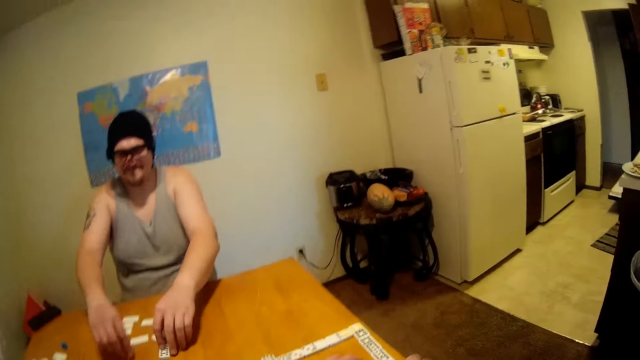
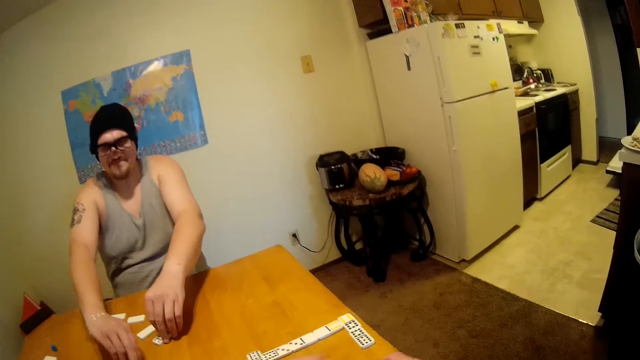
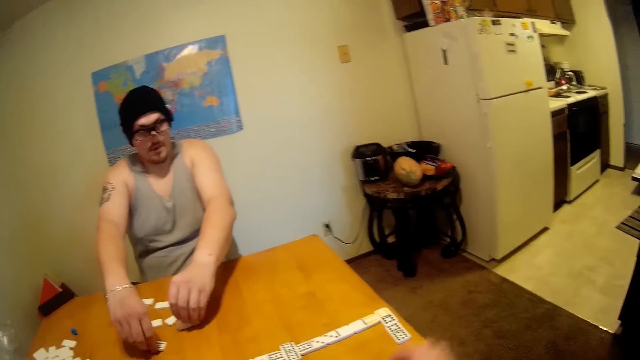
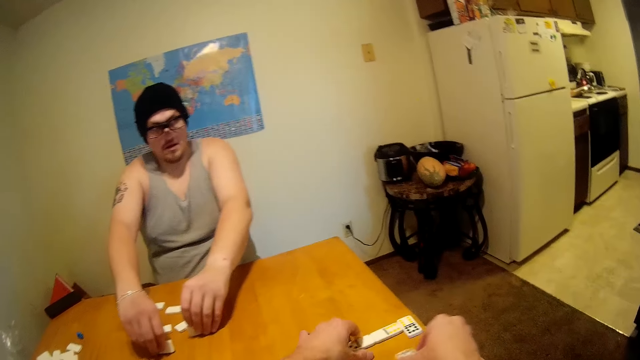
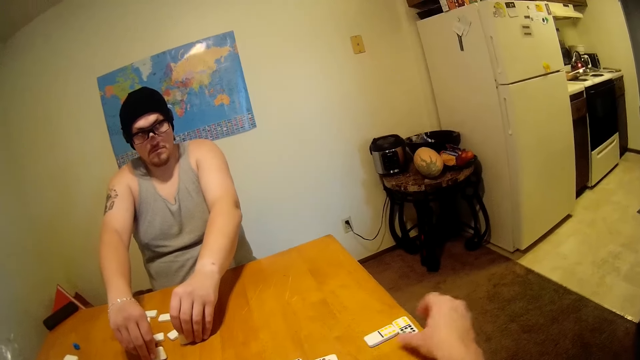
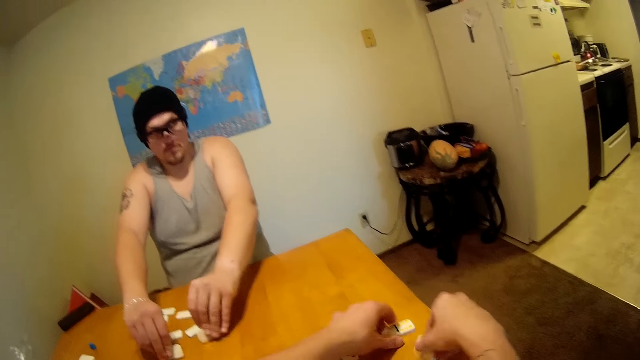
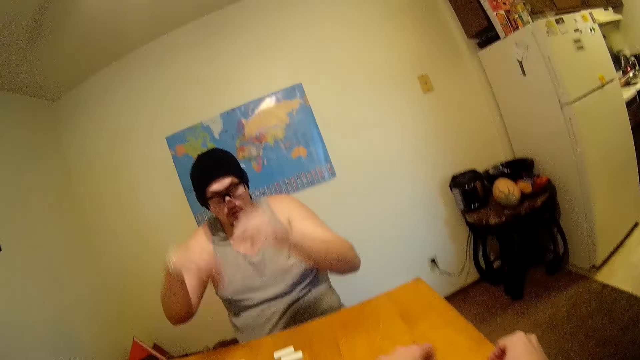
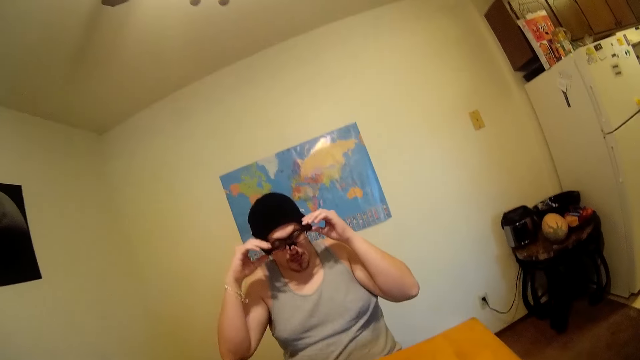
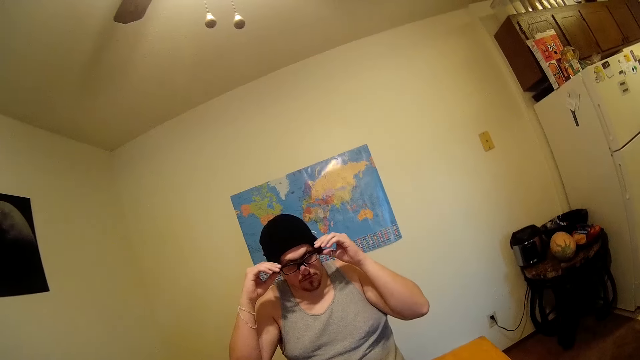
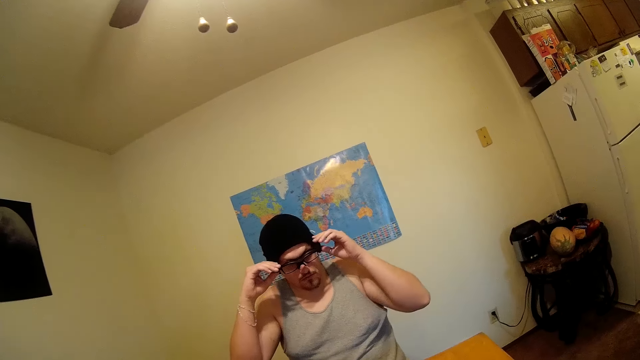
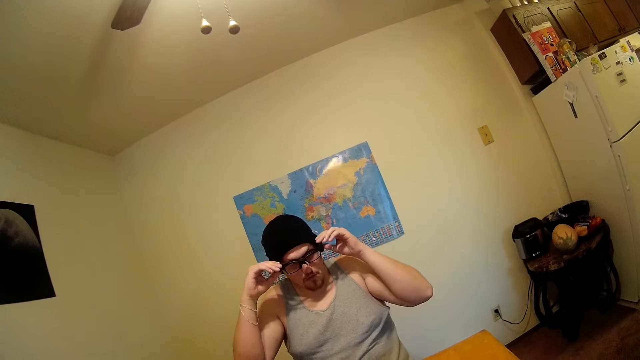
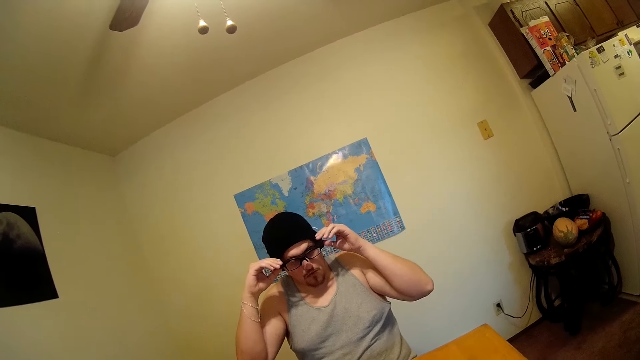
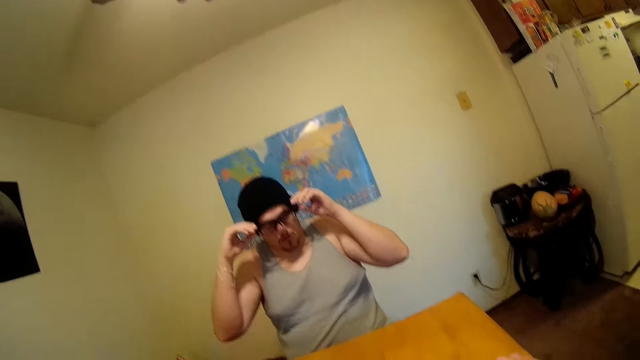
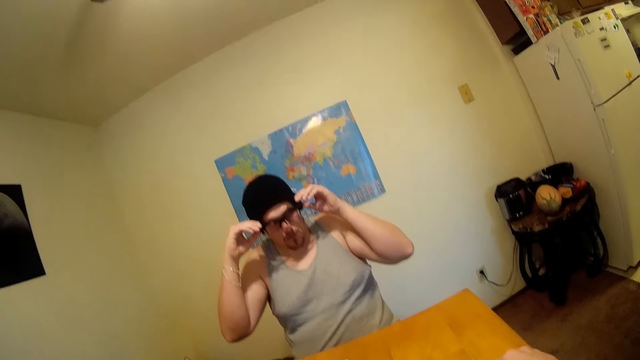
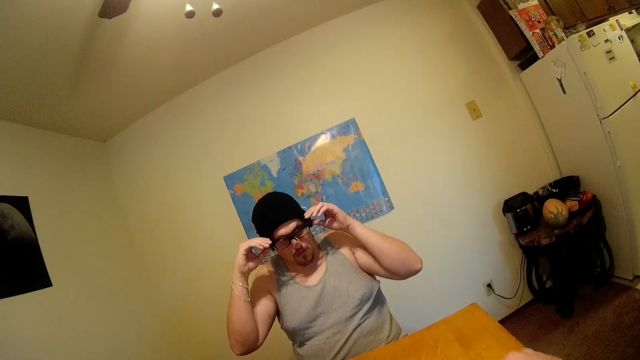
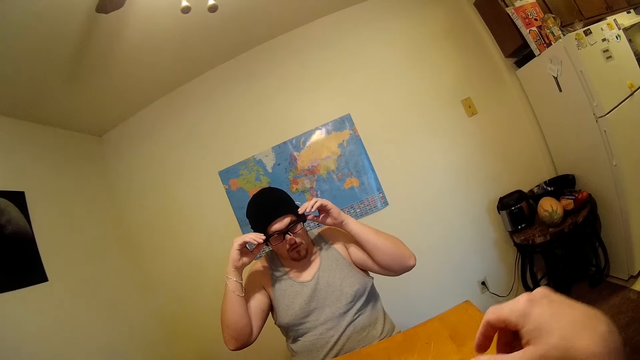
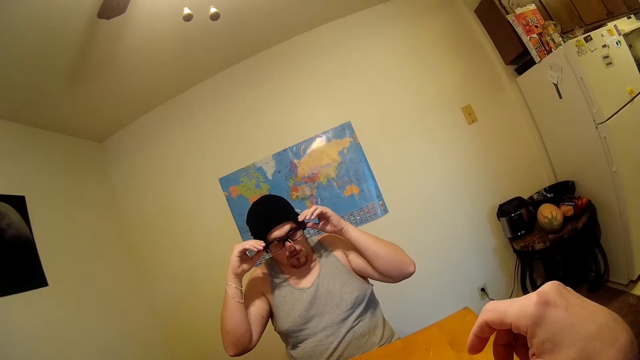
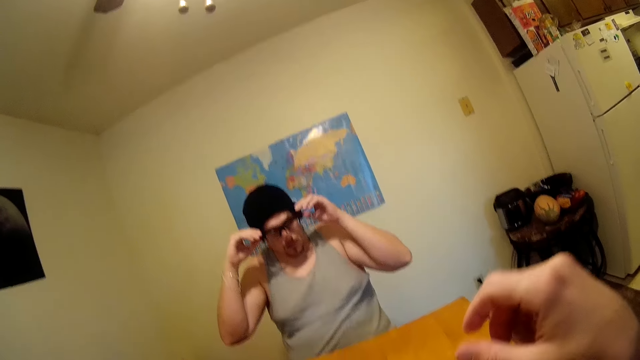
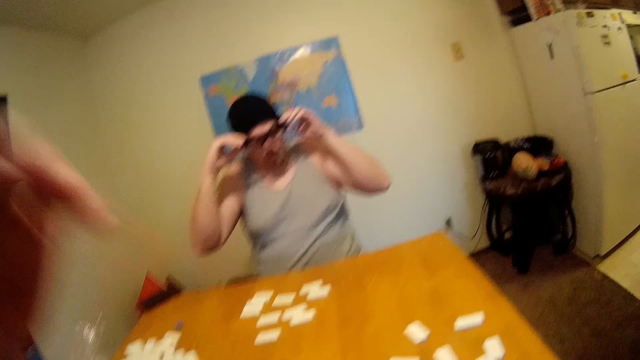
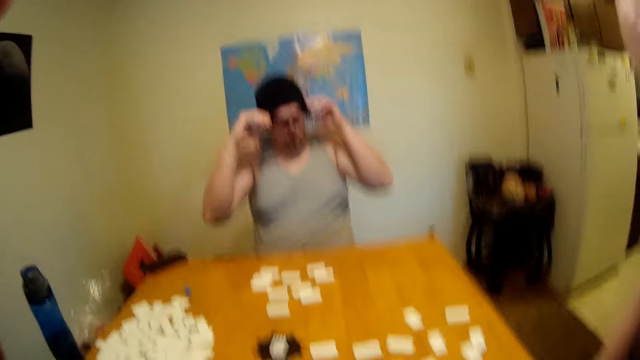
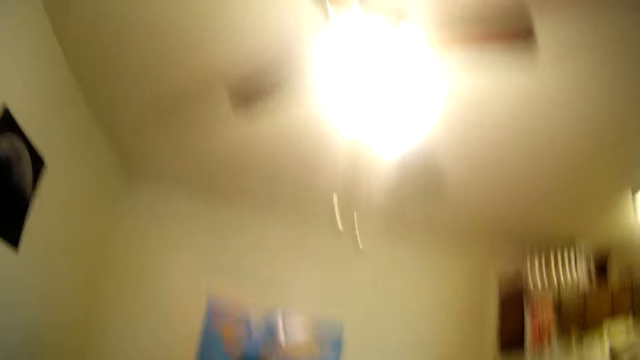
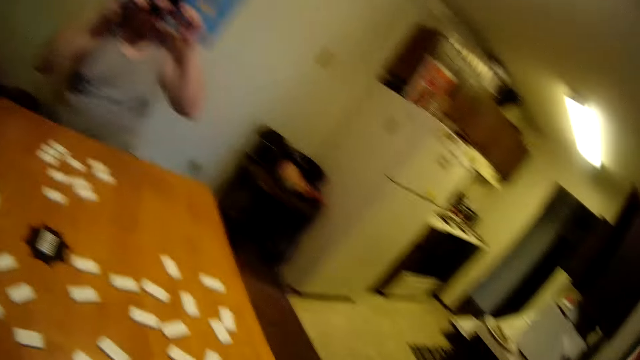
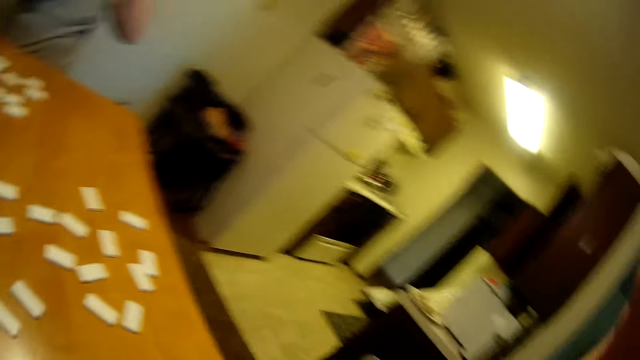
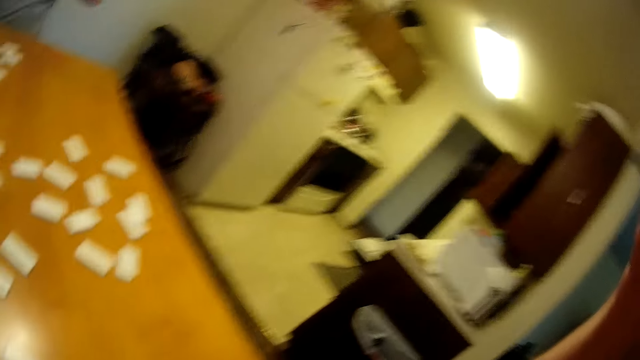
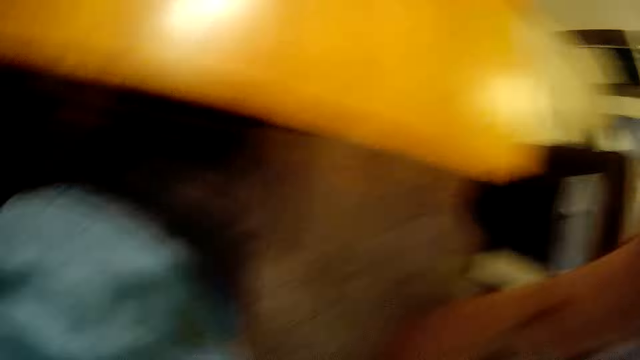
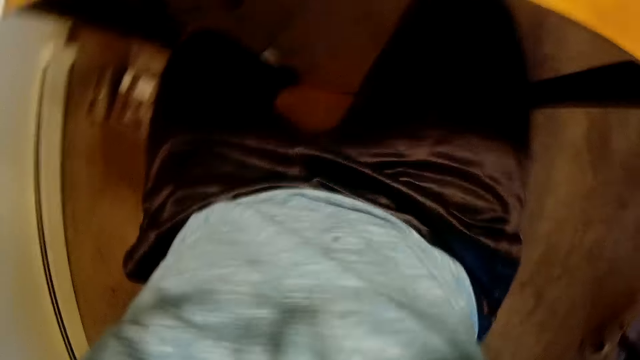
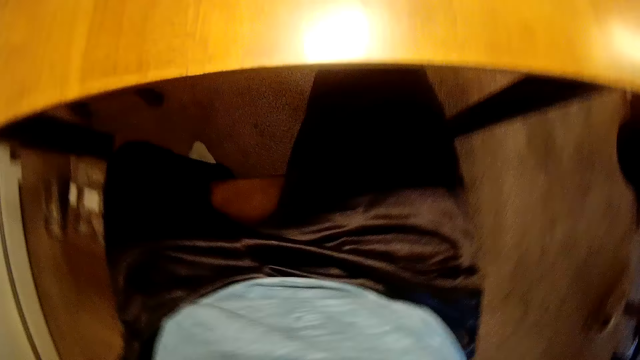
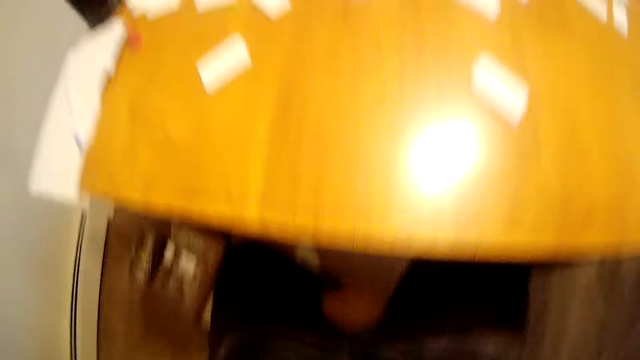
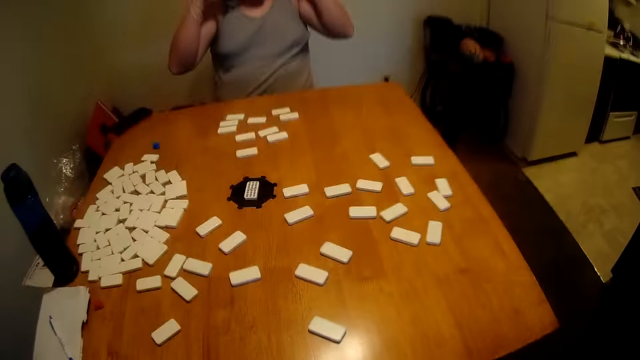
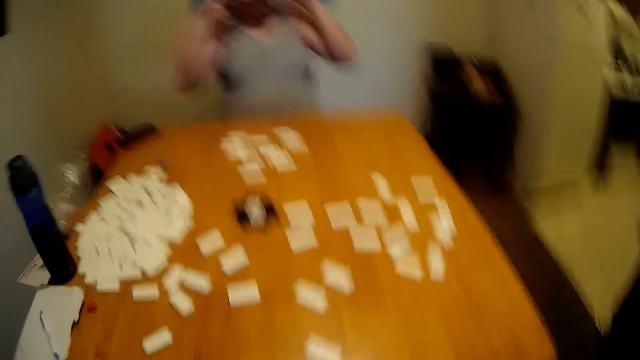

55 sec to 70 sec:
The camera wearer arranges the dice on a table. They talk with the man. The man touches the camera and holds glasses. The camera wearer arranges the domino. They hold the camera and align the camera. They look around and hold the camera.

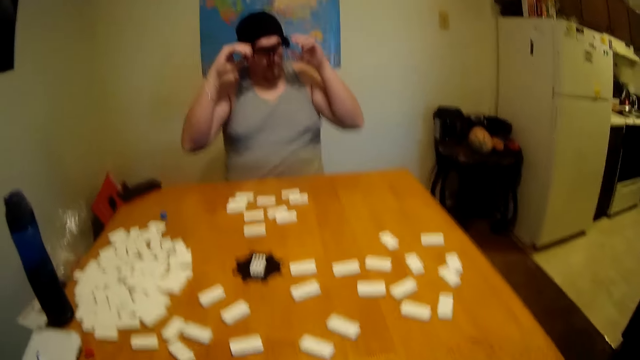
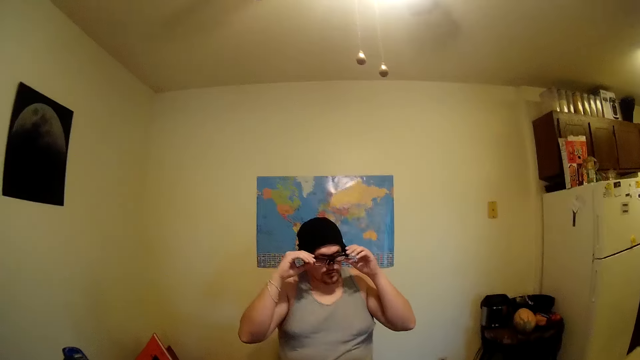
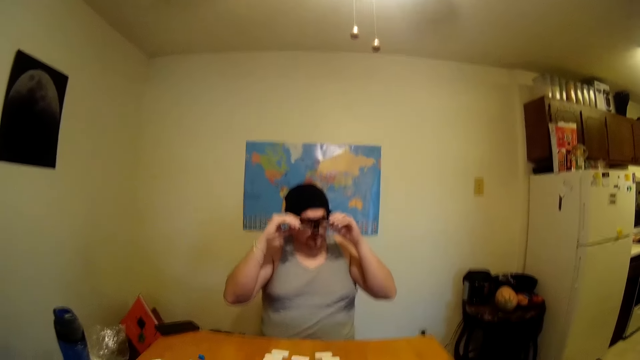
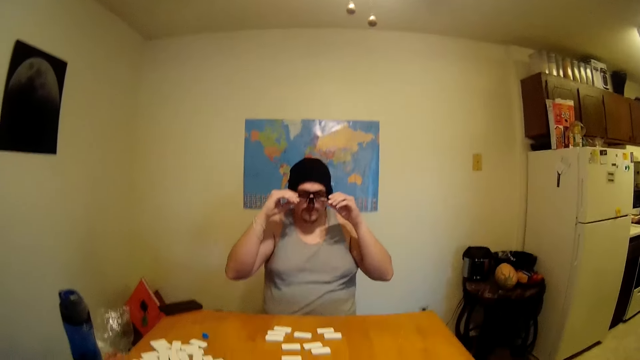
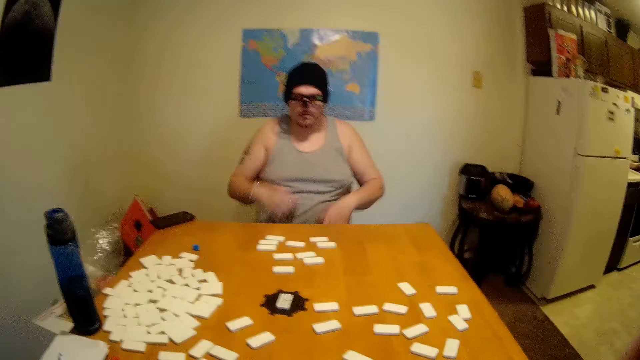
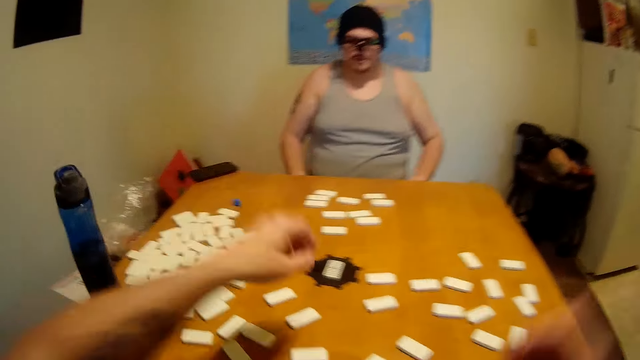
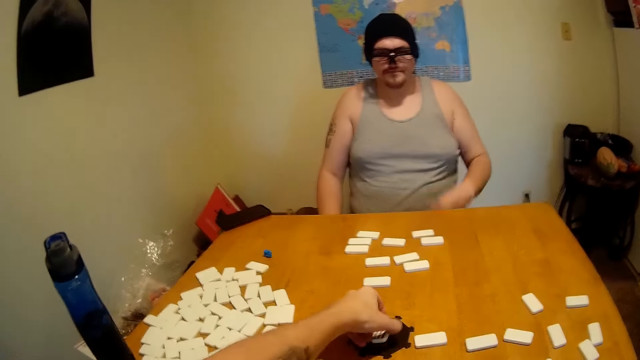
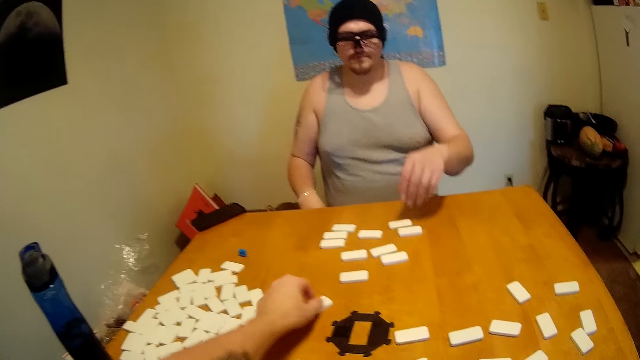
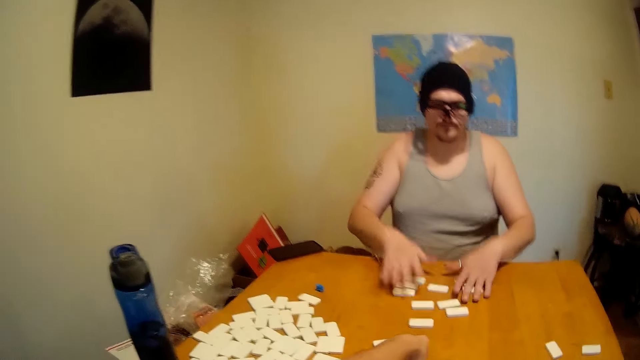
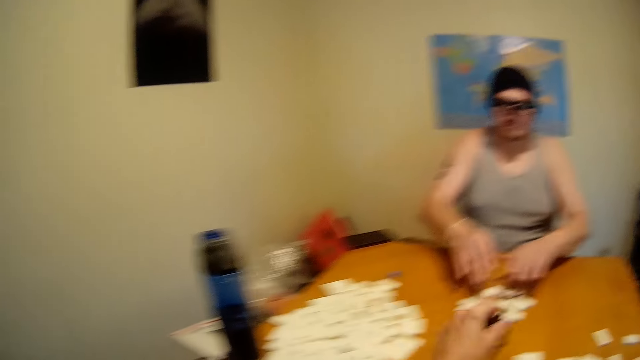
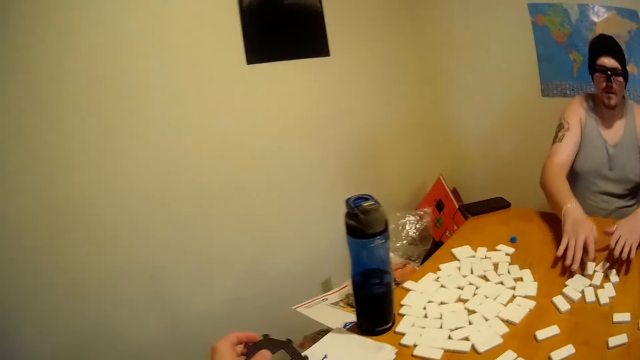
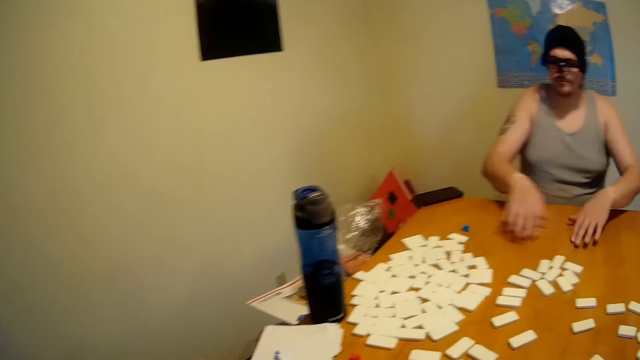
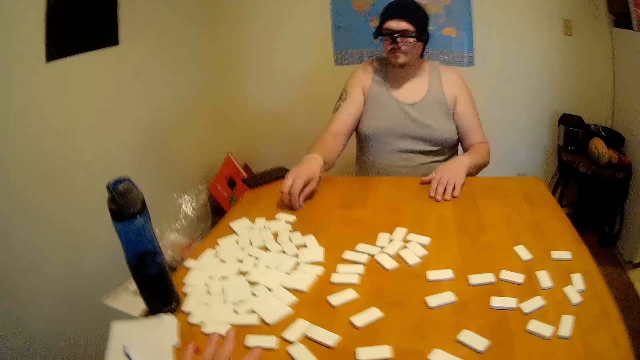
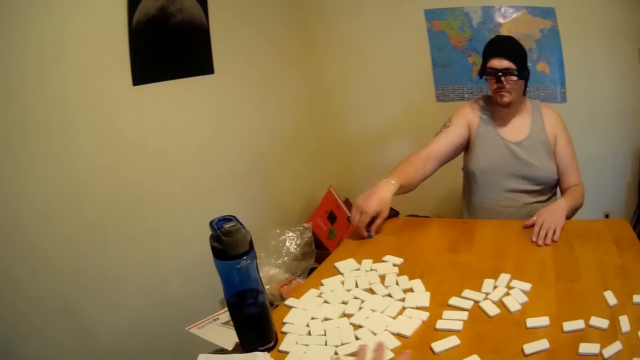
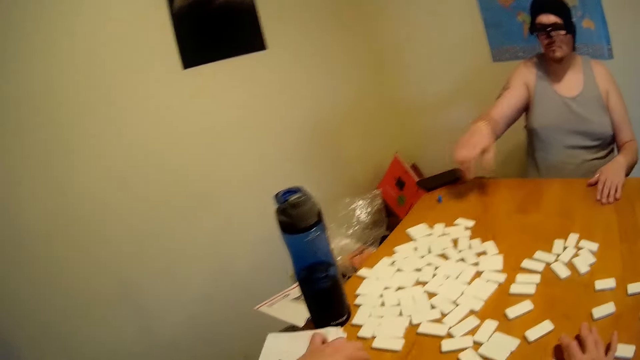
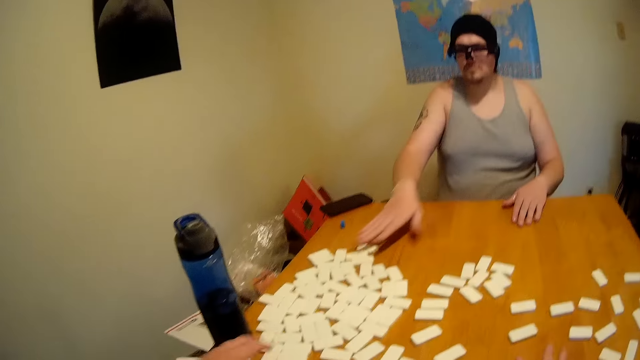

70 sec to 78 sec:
The camera wearer arranges the dice on a table. They pick up a domino. The man arranges the dice on the table. The man moves the dominoes. The camera wearer looks around. The man moves something.
